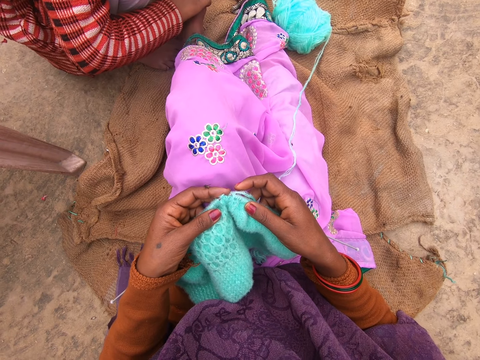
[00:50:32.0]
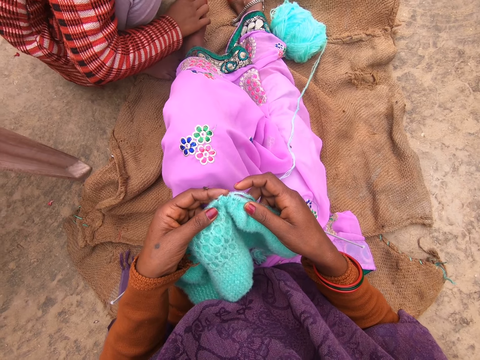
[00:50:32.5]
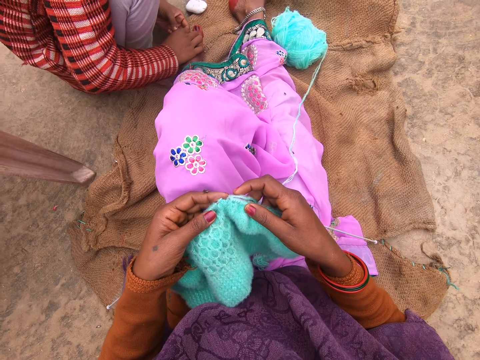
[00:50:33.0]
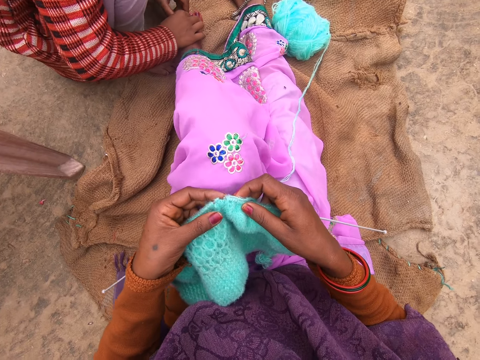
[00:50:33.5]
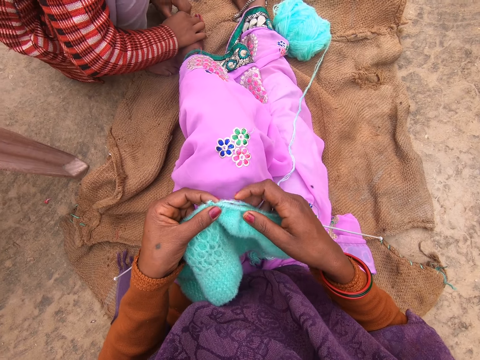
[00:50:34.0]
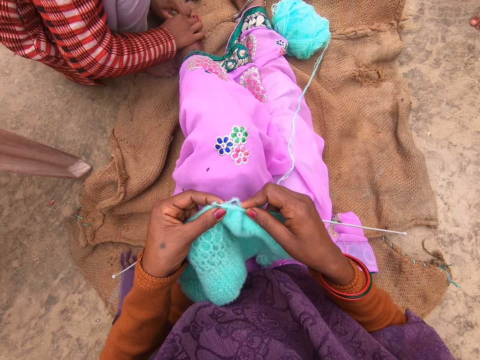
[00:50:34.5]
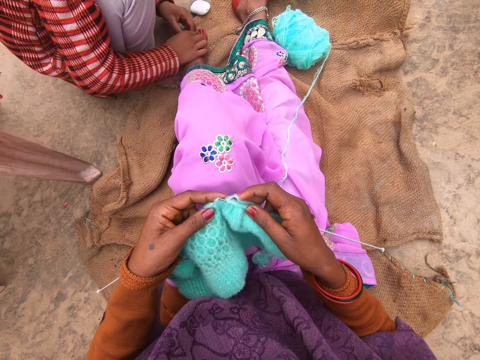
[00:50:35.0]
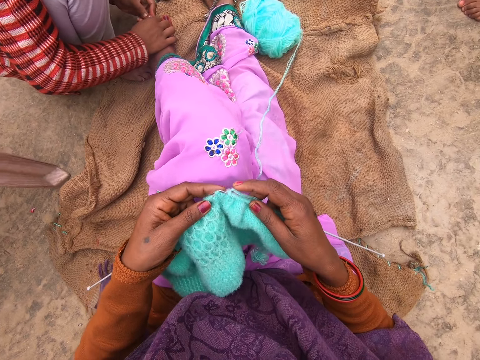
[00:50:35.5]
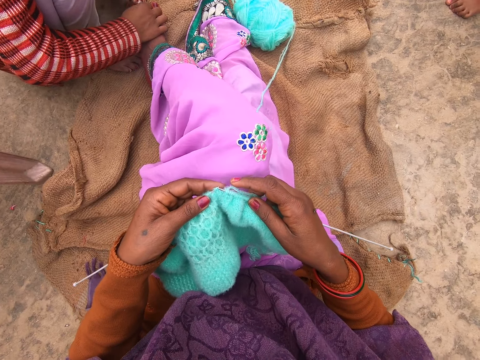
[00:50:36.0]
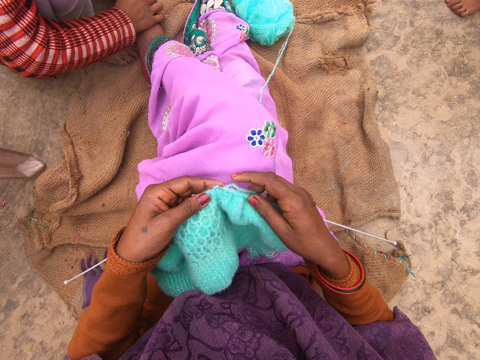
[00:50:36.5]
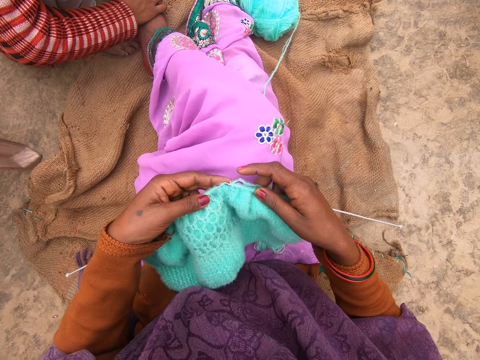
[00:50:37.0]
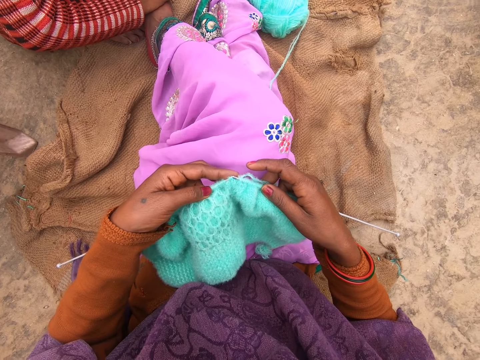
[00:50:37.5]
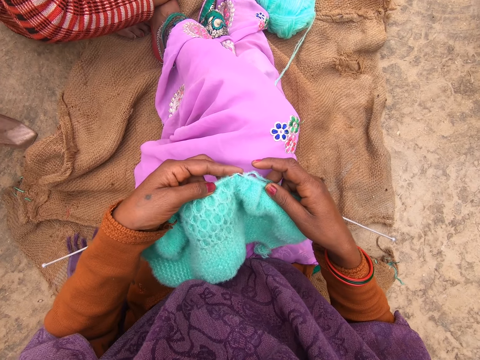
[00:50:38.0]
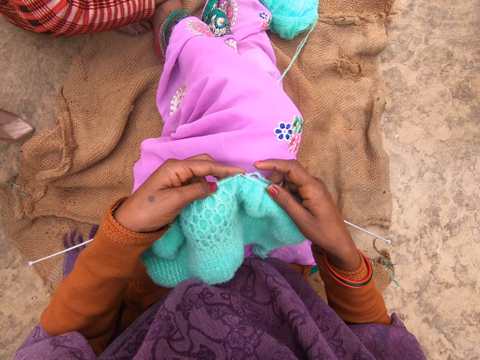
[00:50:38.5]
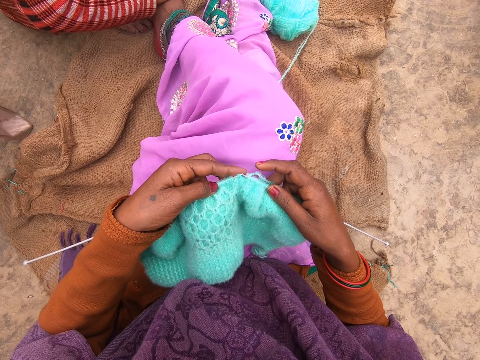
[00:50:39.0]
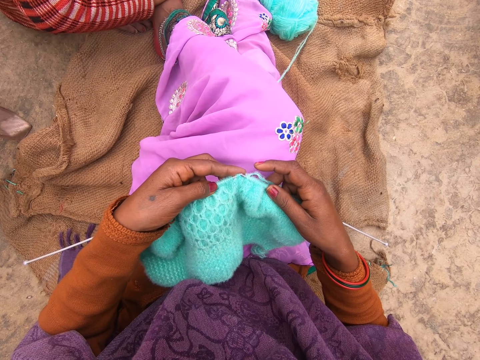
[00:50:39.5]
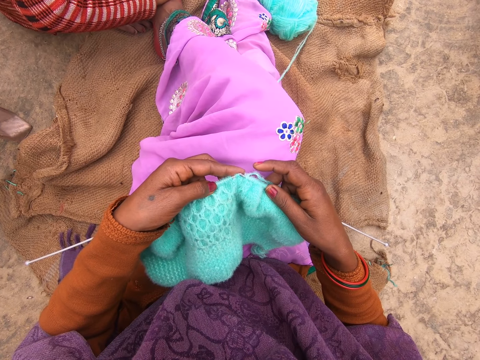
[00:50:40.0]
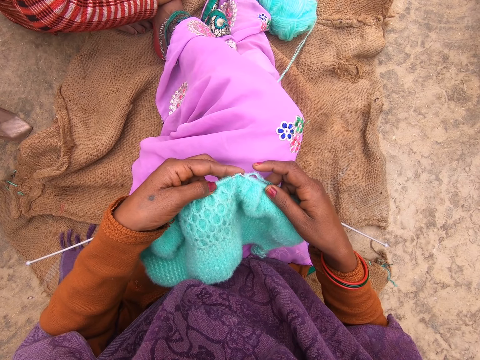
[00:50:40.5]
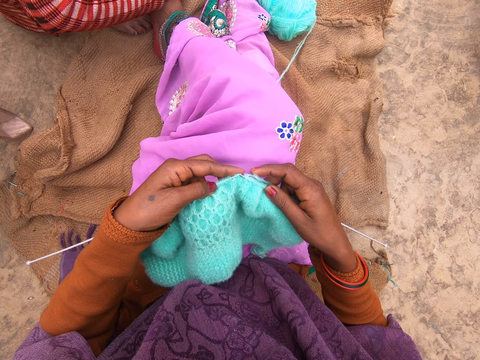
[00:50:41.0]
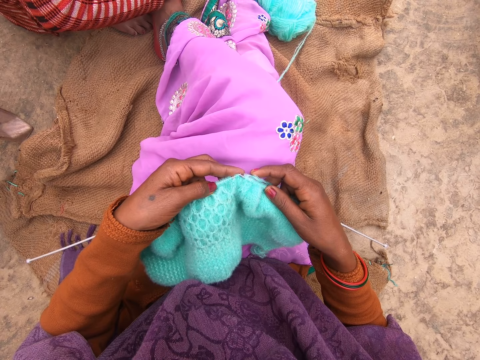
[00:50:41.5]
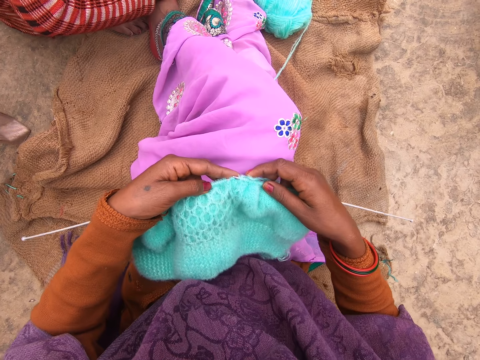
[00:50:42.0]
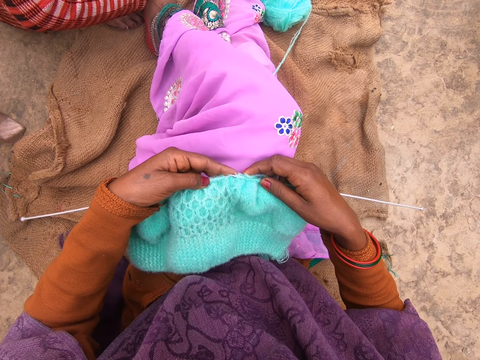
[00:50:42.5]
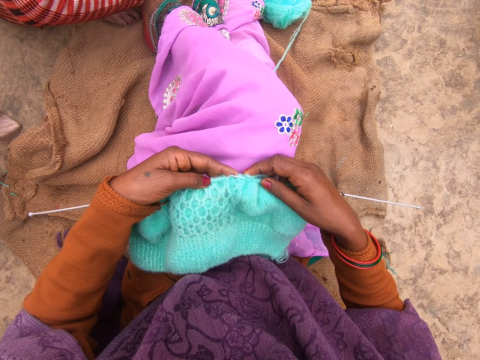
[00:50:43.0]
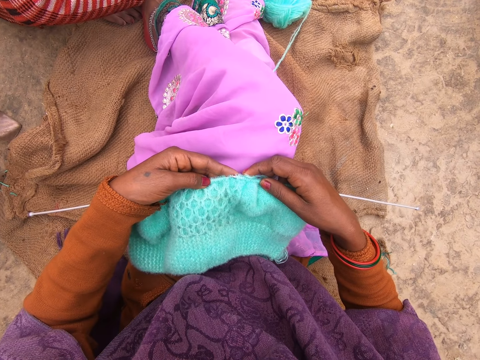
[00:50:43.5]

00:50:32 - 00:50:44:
The camera wearer knits the fabric with the knitting needle.

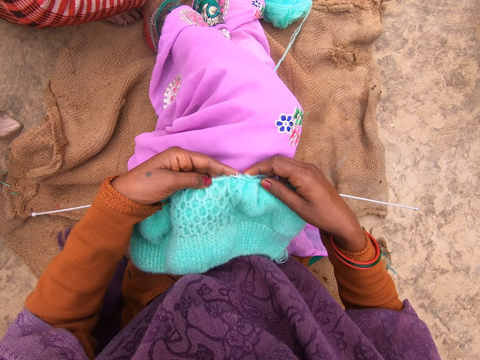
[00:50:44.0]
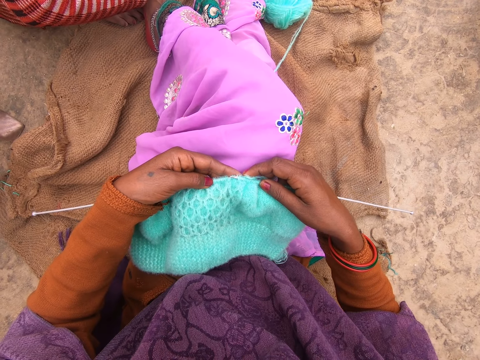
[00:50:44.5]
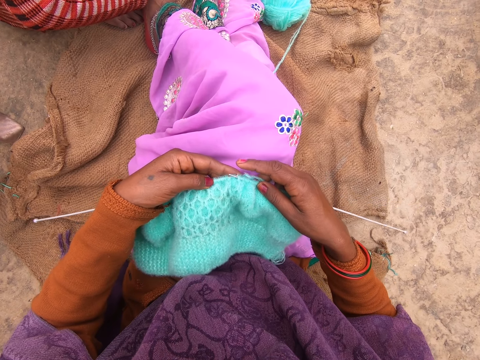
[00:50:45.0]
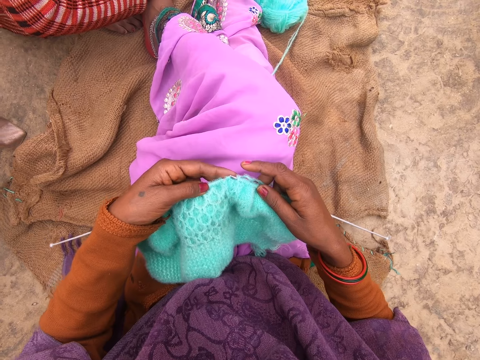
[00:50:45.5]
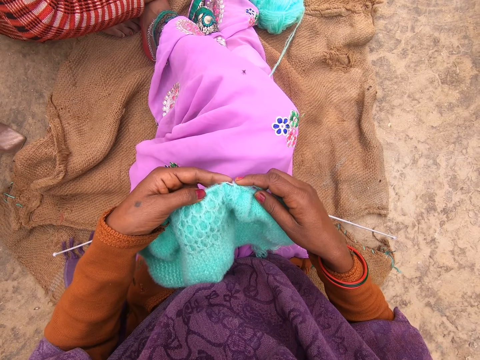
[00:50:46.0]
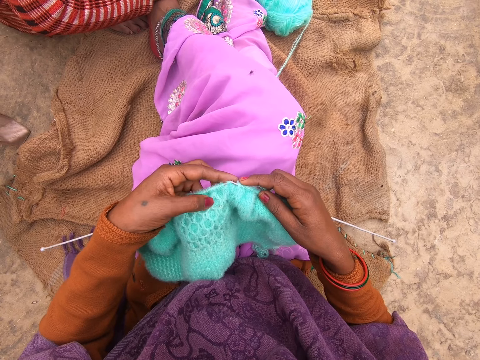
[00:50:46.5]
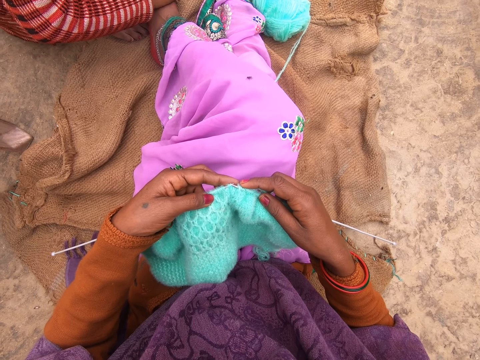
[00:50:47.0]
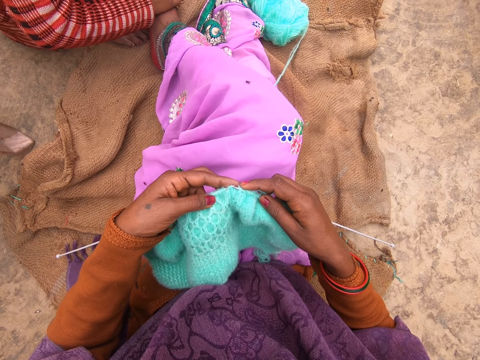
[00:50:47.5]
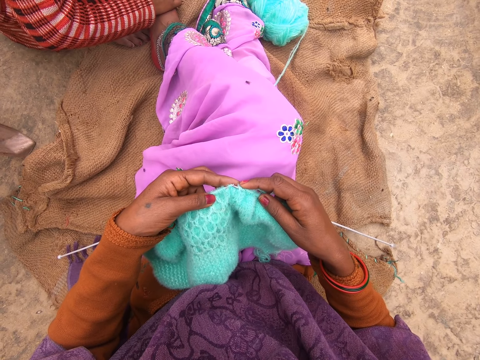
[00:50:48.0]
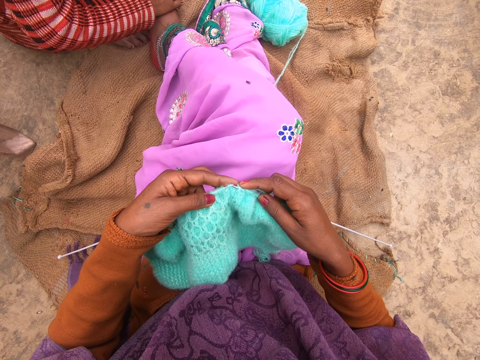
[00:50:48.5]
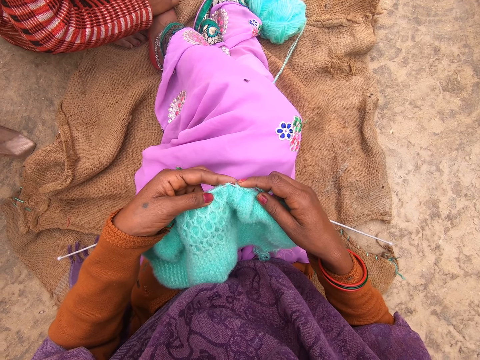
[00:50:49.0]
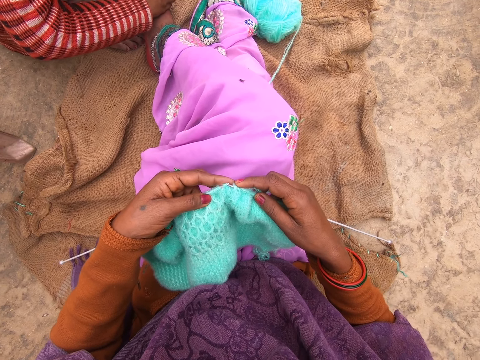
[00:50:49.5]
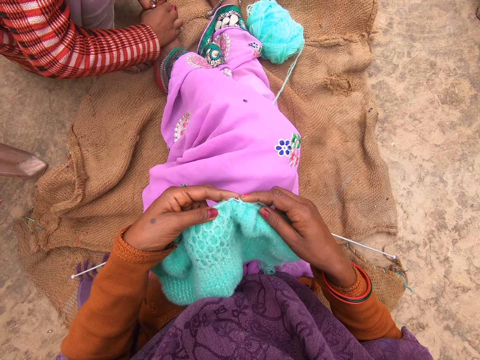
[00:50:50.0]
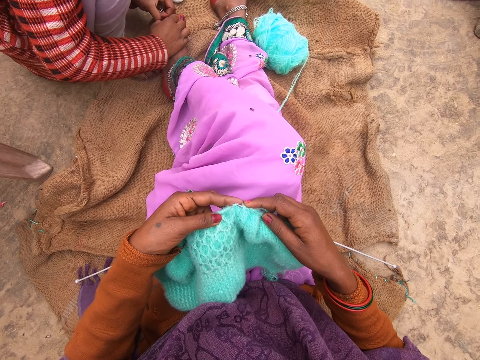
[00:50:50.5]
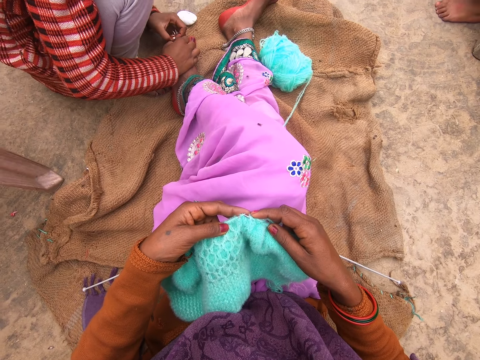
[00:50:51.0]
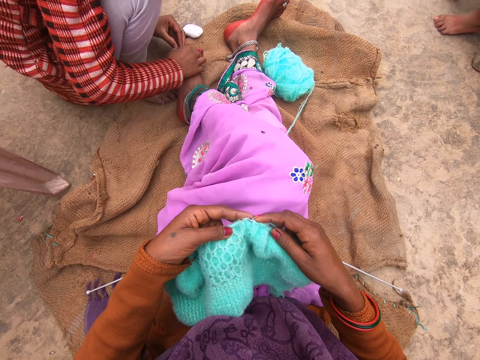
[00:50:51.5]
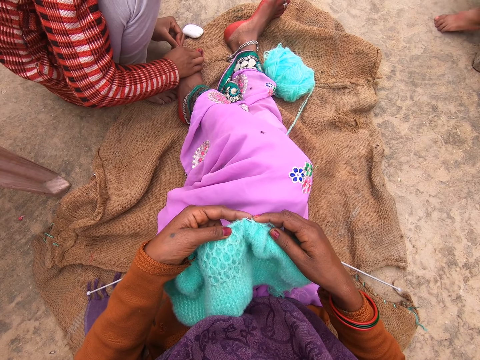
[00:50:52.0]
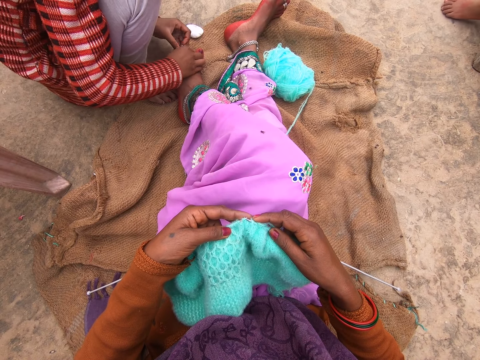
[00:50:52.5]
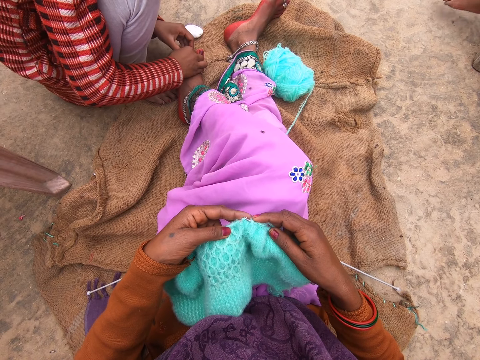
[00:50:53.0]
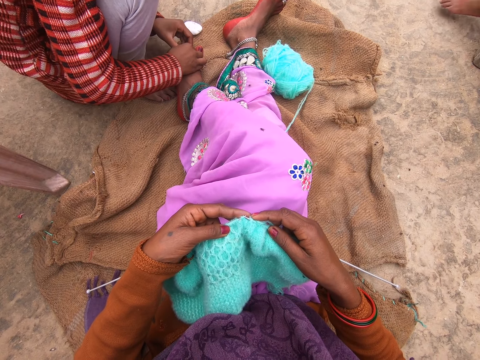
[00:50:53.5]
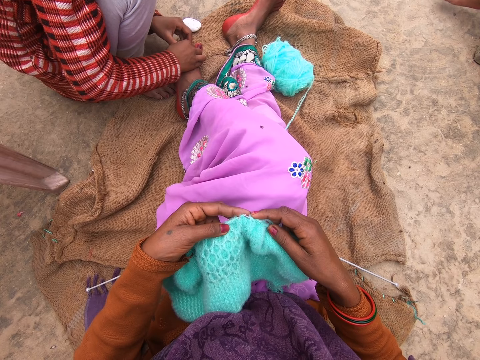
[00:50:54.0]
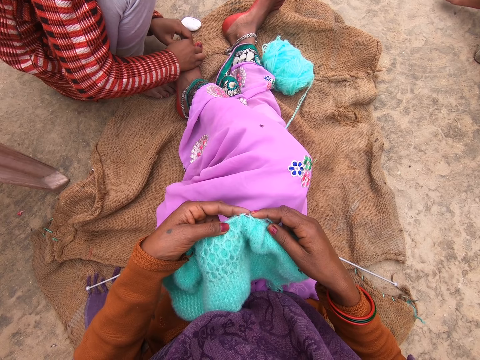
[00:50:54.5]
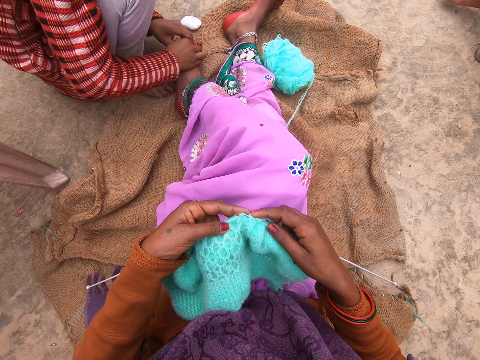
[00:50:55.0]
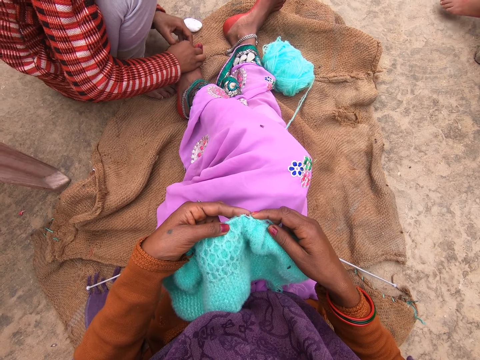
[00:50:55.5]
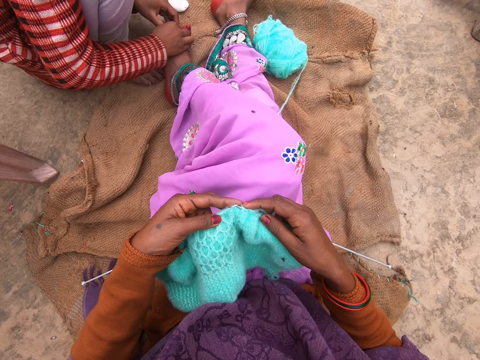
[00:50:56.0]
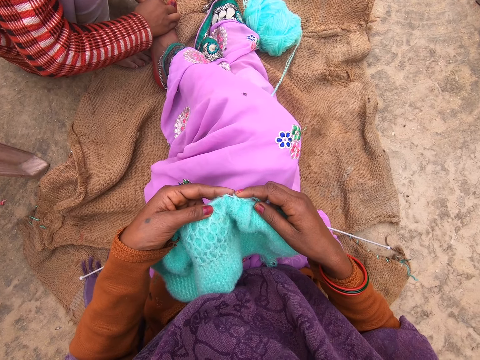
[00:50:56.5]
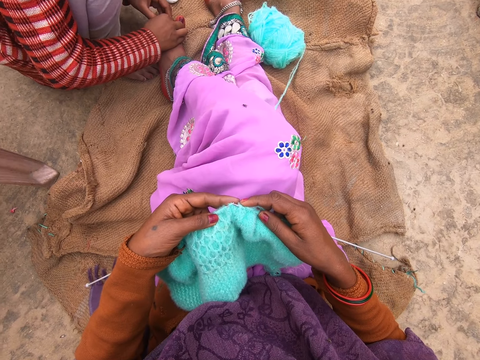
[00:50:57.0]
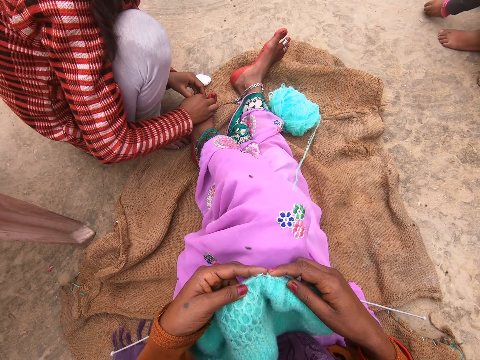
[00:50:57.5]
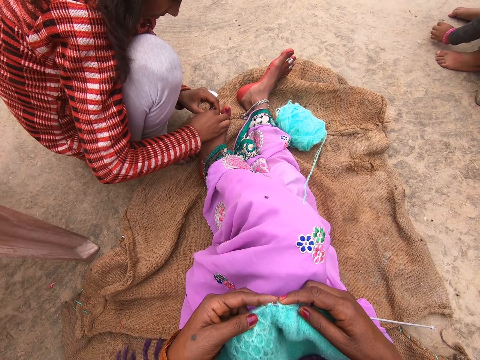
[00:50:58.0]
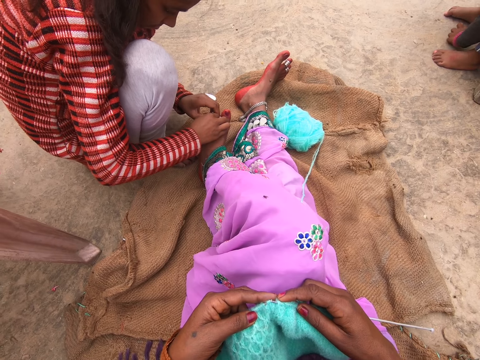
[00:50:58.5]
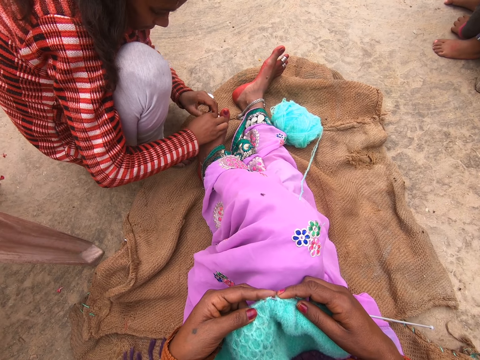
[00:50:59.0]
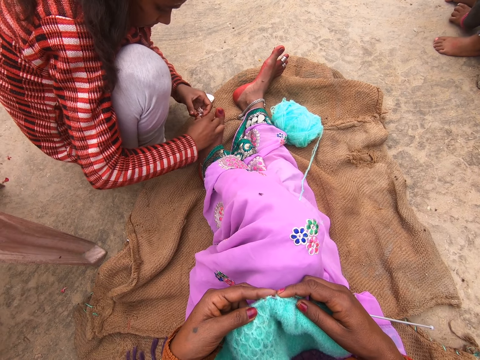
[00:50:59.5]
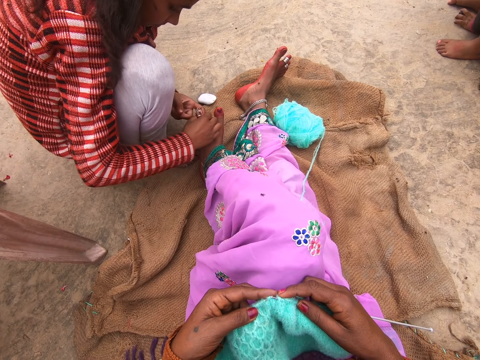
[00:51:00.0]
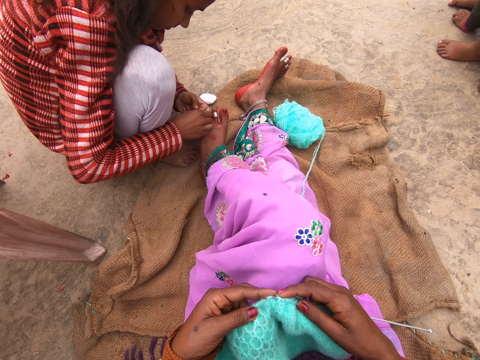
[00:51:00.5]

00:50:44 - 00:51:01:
The man touches the camera wearer's leg. The camera wearer stares. They talk.
